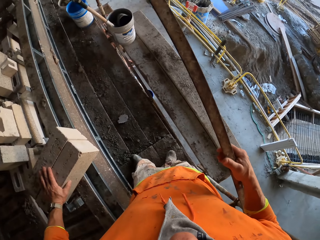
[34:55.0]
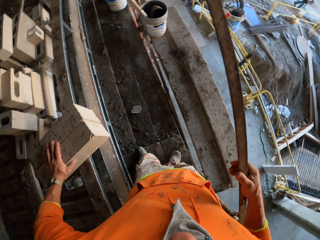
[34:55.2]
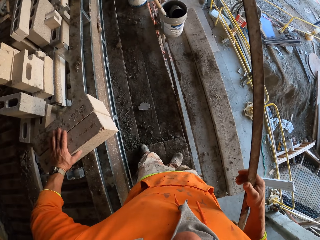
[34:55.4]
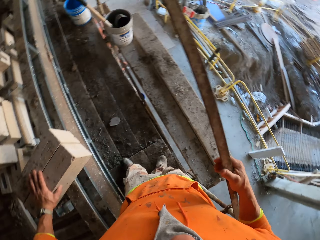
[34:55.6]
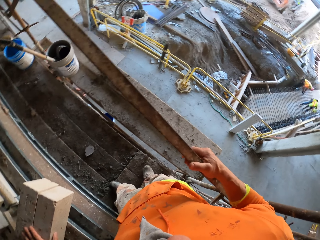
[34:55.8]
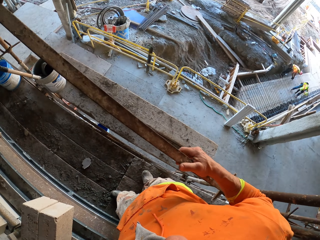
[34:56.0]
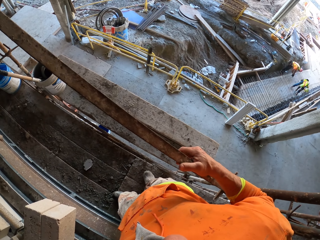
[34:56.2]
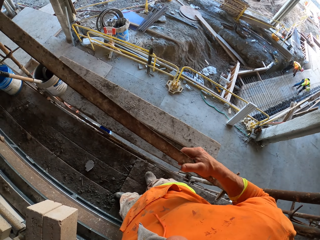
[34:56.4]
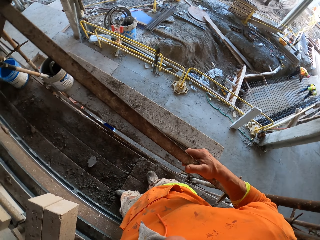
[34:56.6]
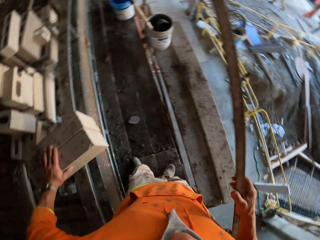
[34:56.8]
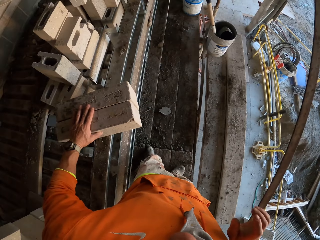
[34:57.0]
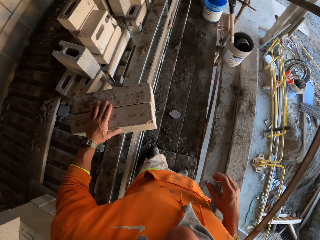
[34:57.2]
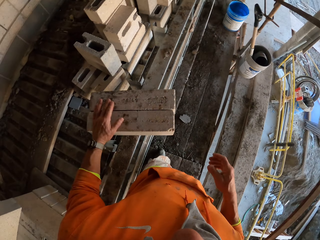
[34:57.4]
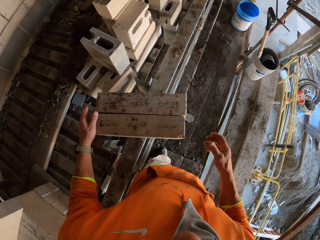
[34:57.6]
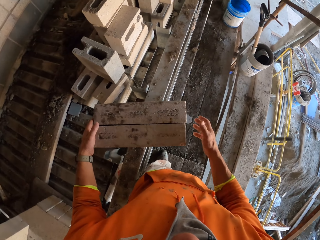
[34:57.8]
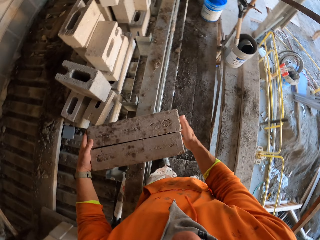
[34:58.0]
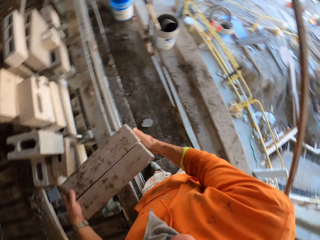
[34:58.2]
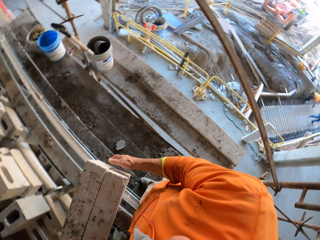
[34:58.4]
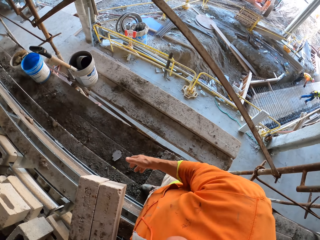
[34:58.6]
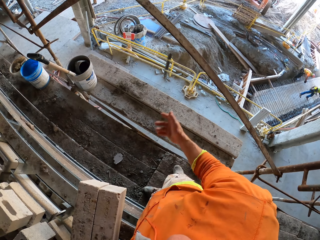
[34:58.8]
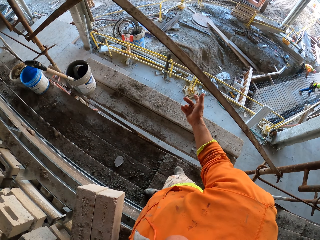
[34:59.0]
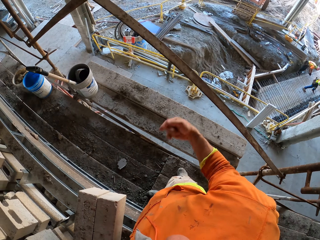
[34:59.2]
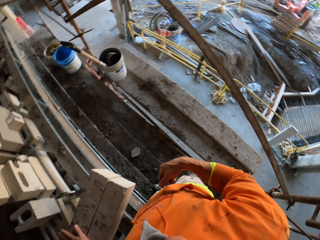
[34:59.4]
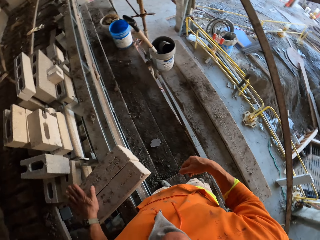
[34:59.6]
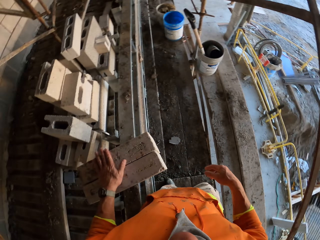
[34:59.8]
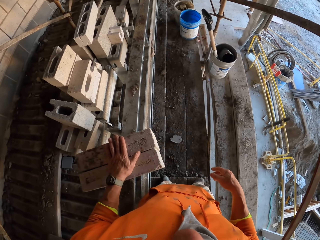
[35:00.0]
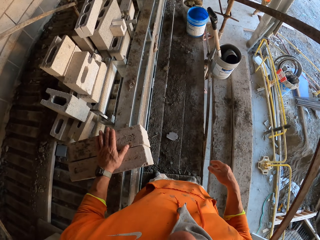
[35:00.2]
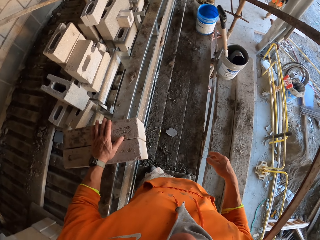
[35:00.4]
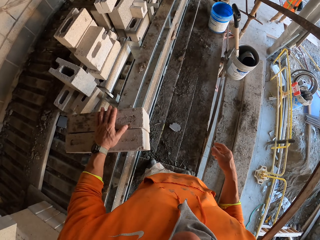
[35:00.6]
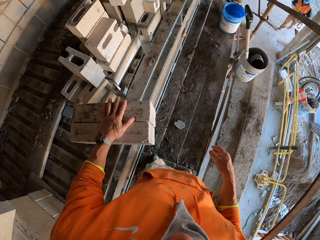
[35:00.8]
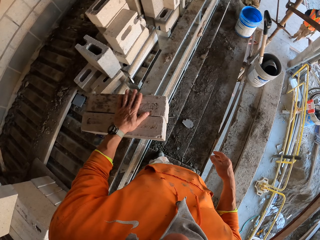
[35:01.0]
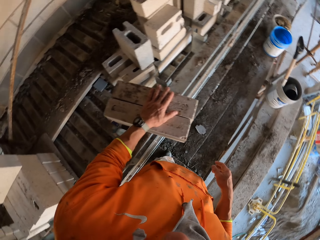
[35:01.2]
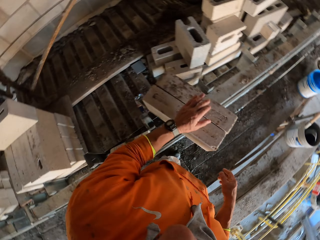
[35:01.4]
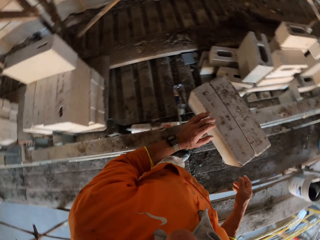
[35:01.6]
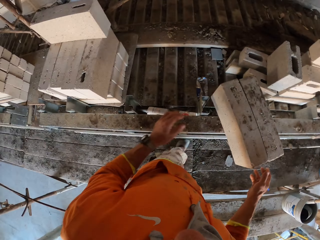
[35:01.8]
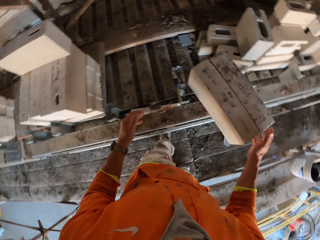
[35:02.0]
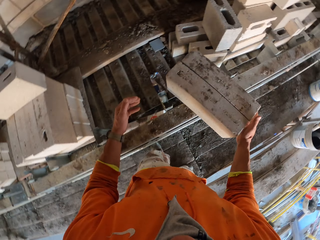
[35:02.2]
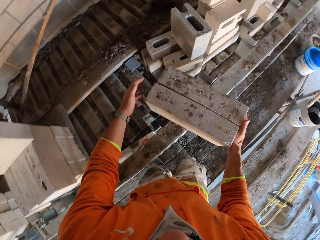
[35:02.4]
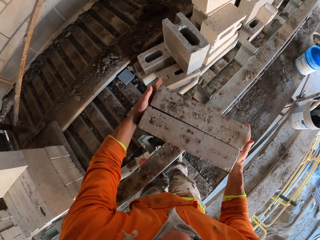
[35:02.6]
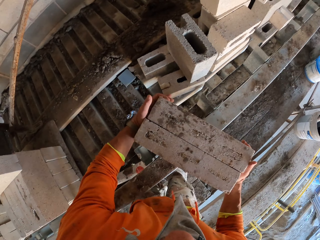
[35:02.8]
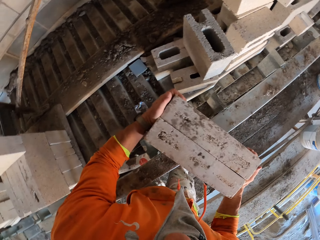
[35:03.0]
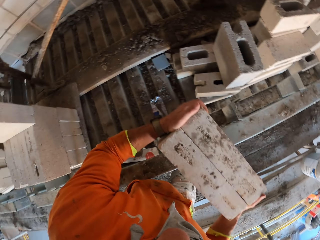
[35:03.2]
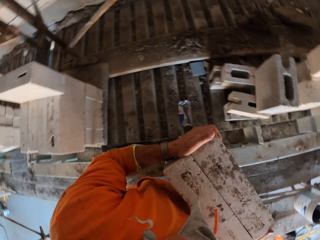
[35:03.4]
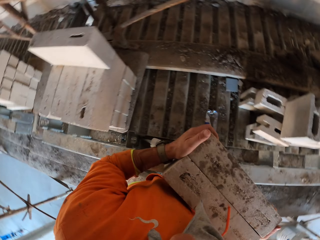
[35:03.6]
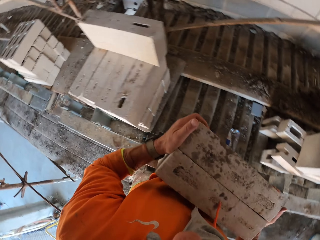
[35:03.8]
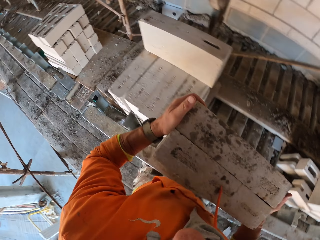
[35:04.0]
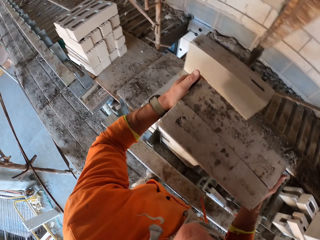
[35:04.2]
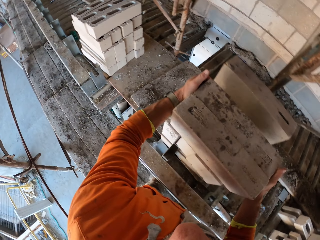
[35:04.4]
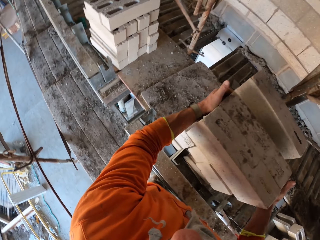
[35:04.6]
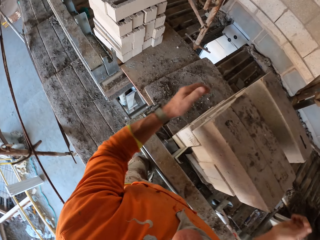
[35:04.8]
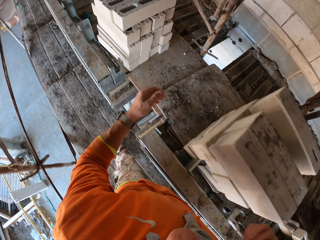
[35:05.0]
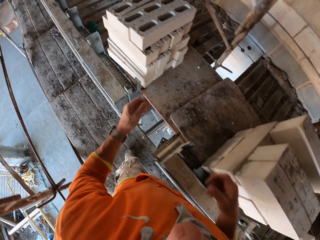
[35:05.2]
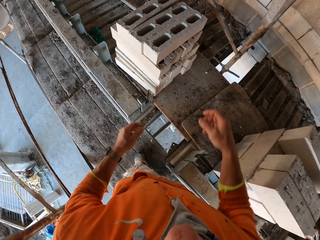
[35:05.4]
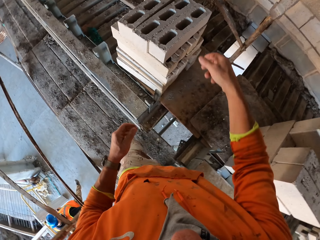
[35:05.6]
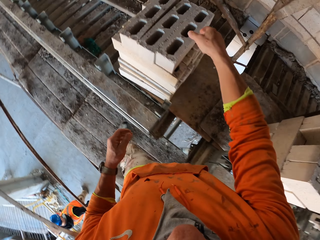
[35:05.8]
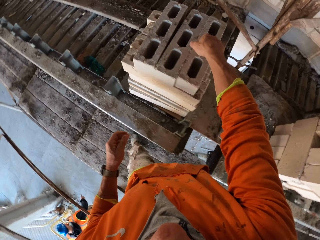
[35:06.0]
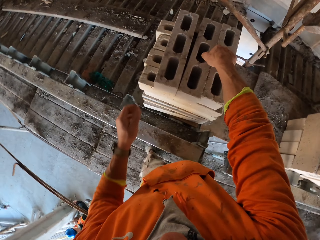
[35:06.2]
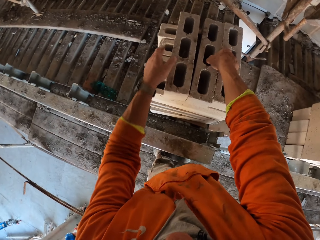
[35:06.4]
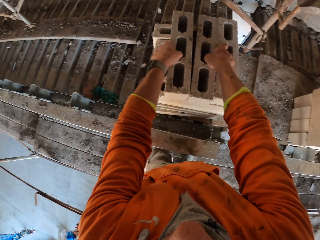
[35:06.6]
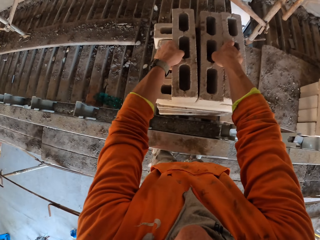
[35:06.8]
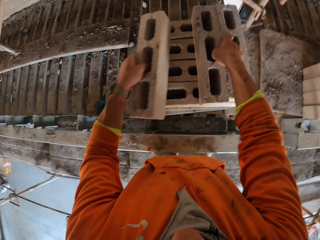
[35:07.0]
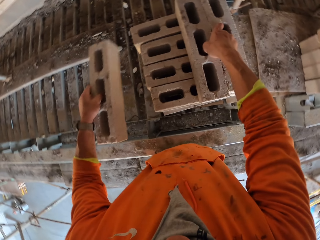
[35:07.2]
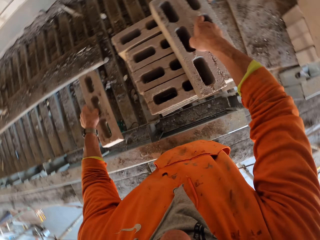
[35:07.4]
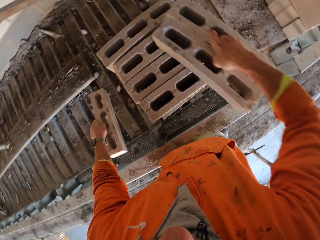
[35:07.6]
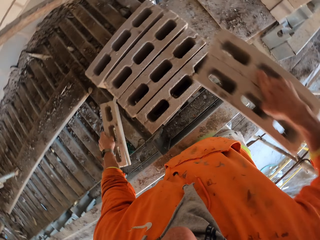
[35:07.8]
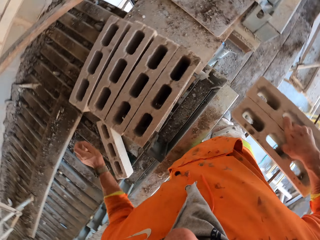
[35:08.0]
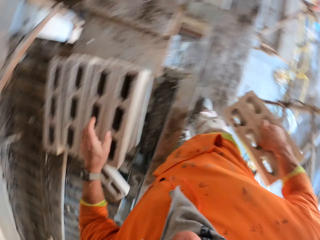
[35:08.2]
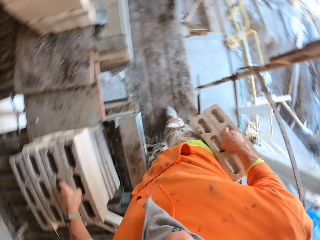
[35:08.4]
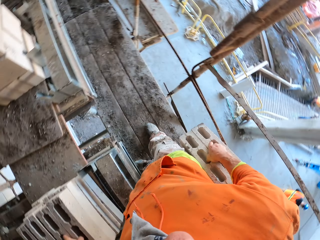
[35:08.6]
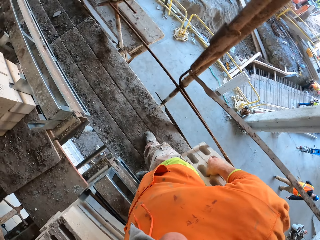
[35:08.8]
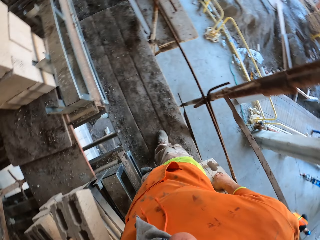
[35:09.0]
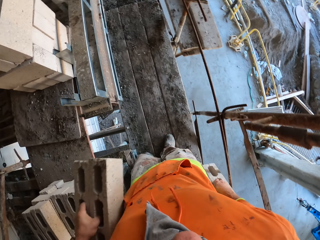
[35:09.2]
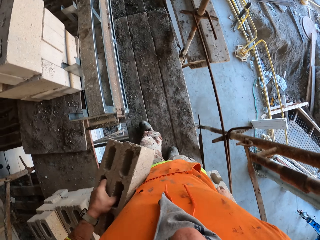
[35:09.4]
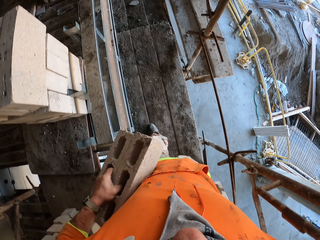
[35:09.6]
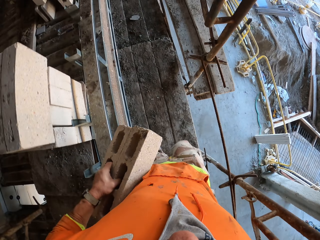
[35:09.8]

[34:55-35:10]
The camera wearer removes a hand from the scaffolding. They look around. They reposition a hand on the blocks or bricks. They hold the blocks. They move a hand away from the blocks, and move a hand along the blocks. A man walks around. The camera wearer removes a hand from the blocks. They hold the blocks. They hold the blocks again. They lift the blocks. They place the bricks on other bricks. They move to the blocks. They pick up the bricks. They pick up a block. They drop the block. They pick up the blocks.

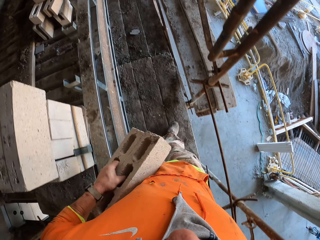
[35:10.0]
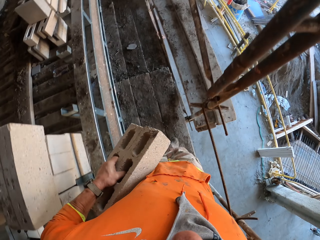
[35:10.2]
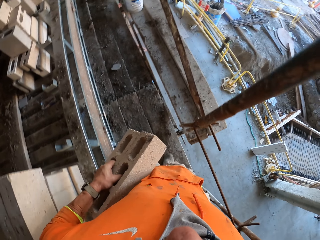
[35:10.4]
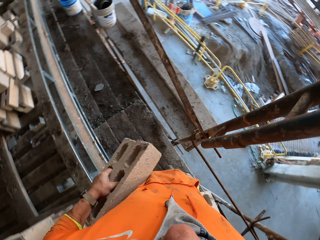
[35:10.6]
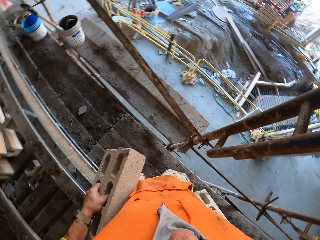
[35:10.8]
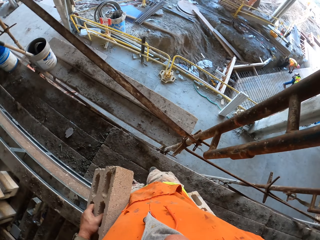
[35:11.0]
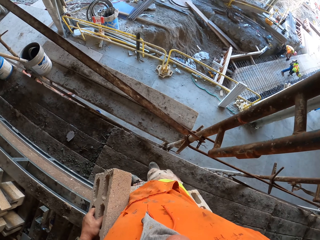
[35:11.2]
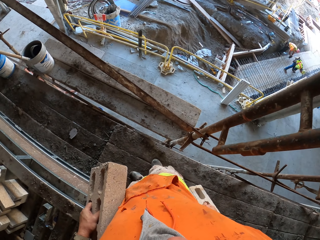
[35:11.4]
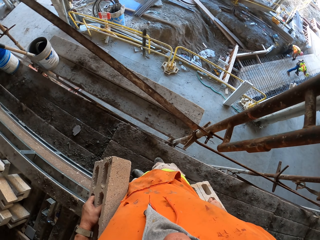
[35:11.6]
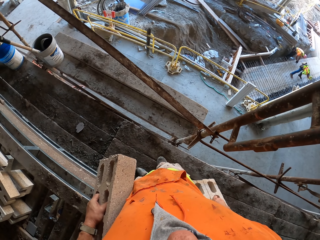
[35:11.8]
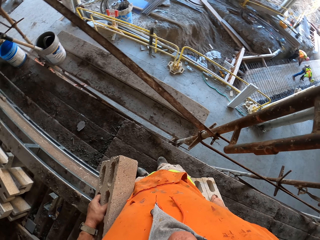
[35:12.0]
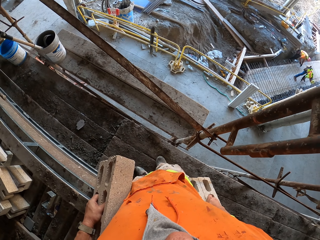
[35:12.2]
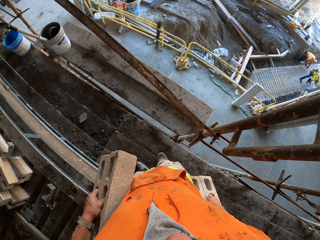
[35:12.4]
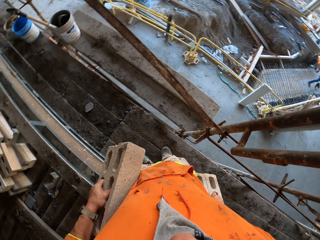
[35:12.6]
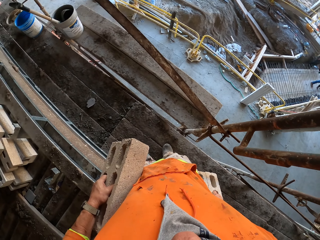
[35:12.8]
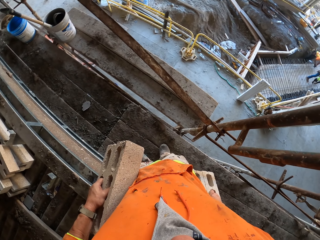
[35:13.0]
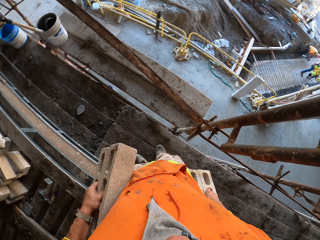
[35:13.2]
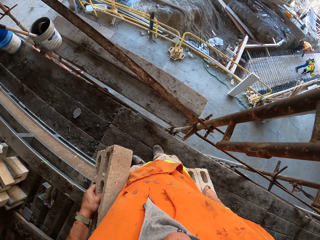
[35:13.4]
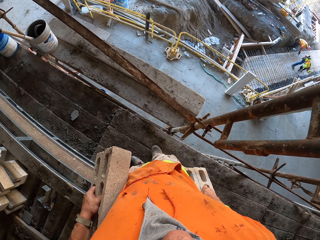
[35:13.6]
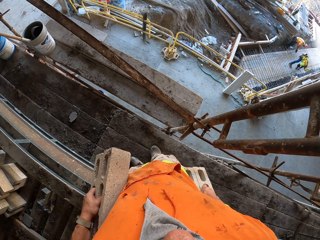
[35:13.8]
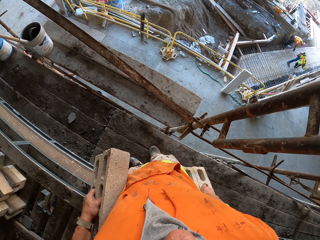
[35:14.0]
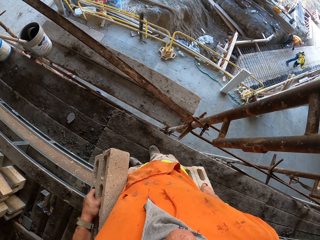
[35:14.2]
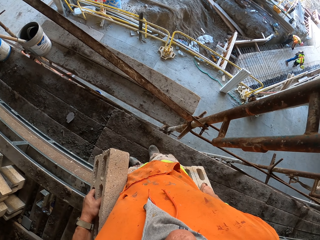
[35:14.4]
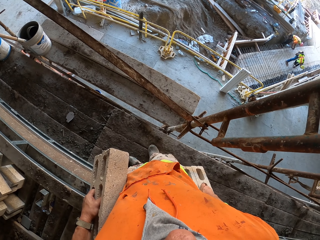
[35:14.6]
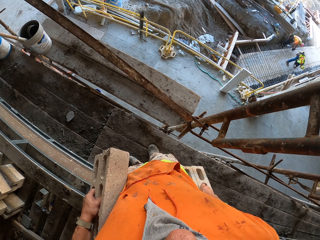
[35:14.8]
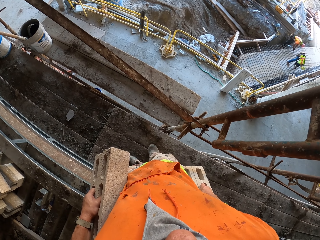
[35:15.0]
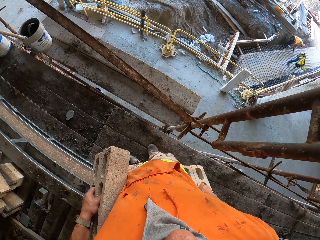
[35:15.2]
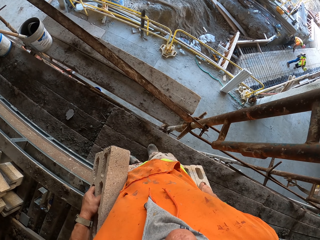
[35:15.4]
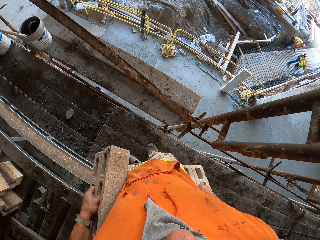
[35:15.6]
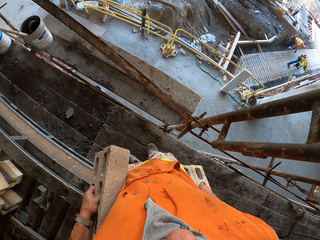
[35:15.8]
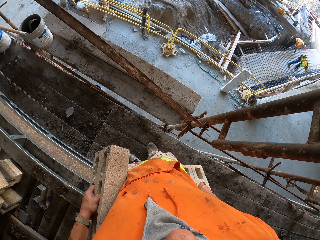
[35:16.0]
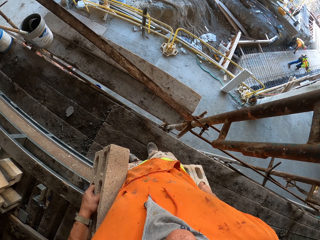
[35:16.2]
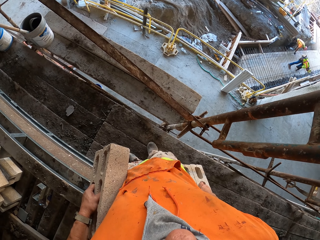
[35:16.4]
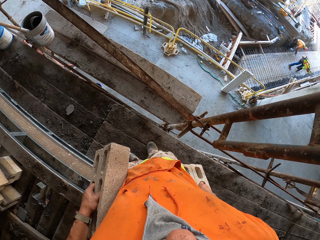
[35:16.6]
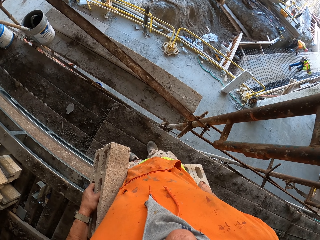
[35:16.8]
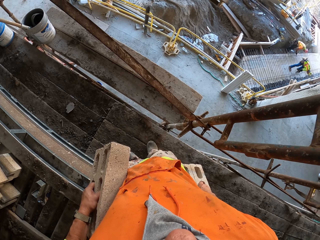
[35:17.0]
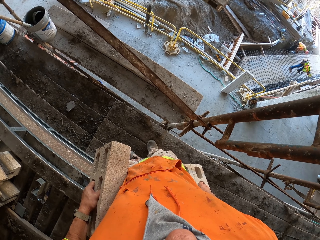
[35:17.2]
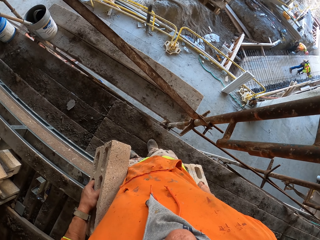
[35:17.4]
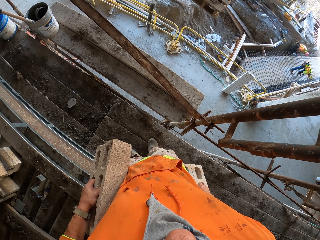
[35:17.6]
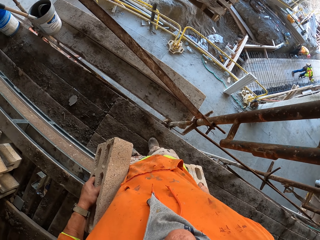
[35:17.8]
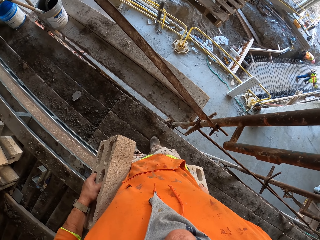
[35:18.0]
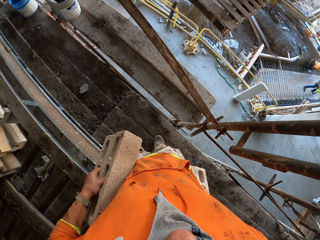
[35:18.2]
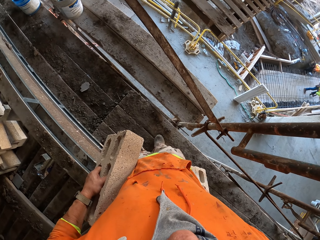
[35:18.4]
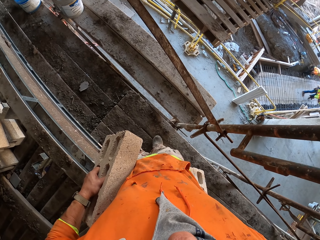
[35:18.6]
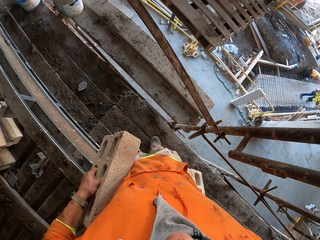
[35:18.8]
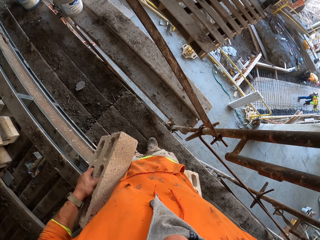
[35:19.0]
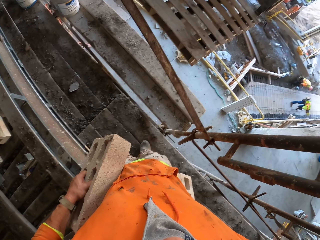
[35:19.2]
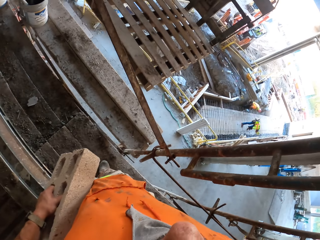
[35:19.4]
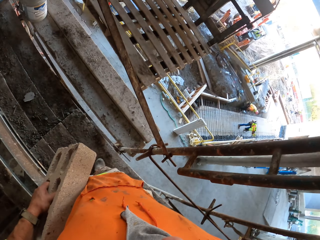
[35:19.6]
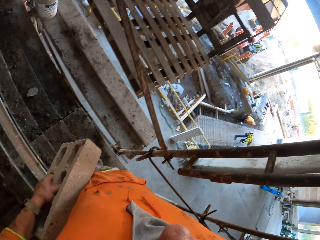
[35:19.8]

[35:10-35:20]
The camera wearer carries the bricks. They walk around. They stop walking.
